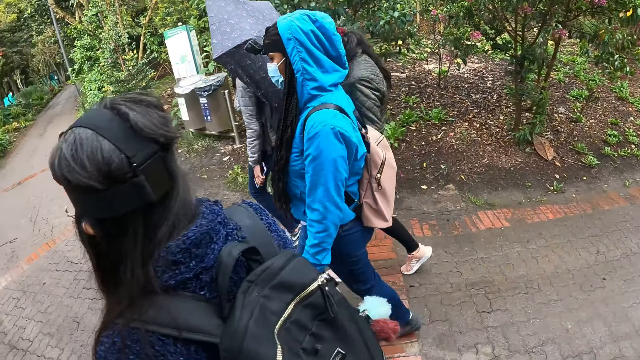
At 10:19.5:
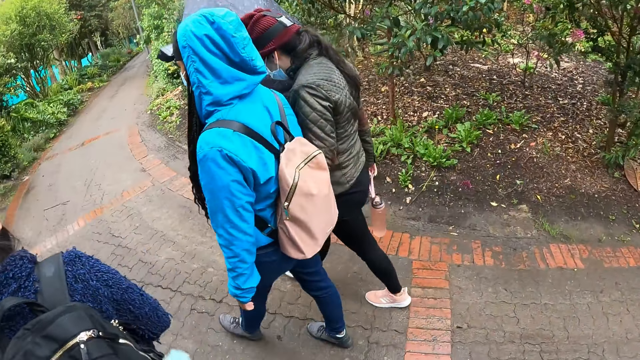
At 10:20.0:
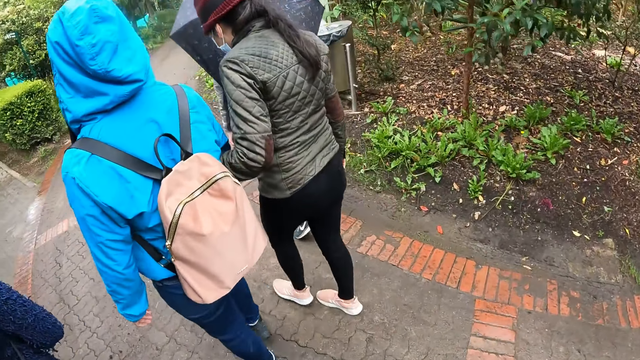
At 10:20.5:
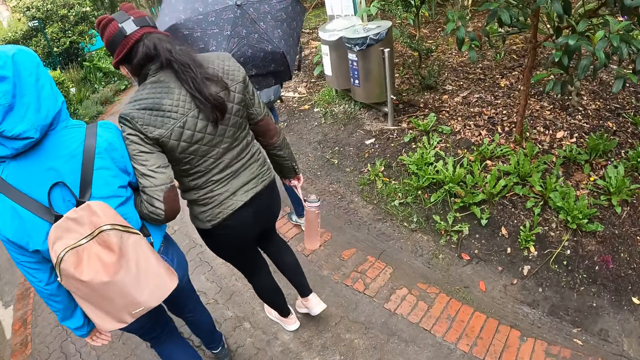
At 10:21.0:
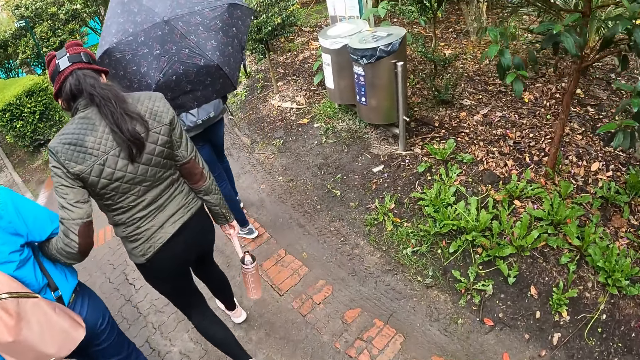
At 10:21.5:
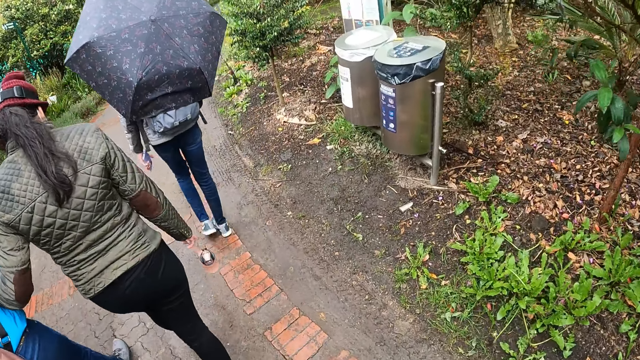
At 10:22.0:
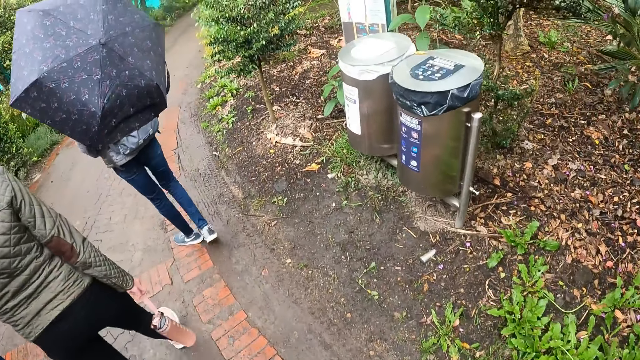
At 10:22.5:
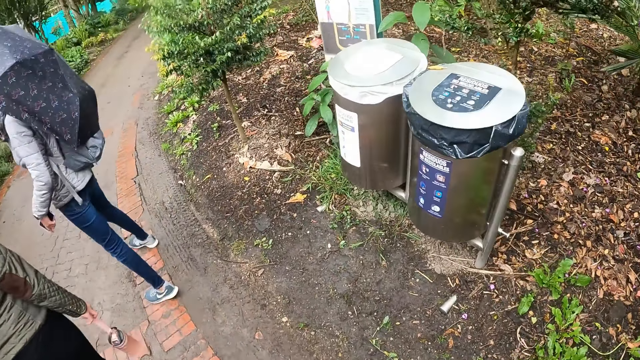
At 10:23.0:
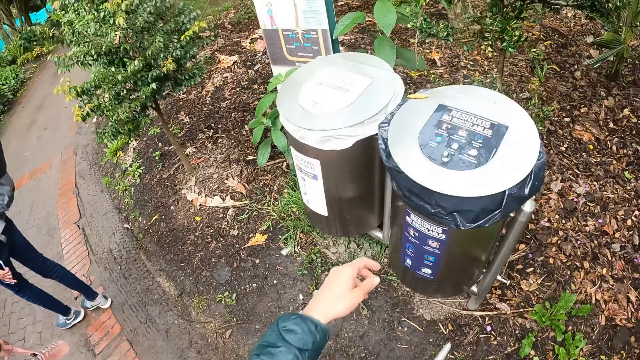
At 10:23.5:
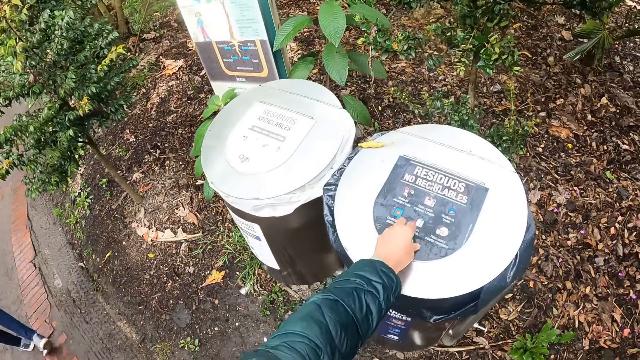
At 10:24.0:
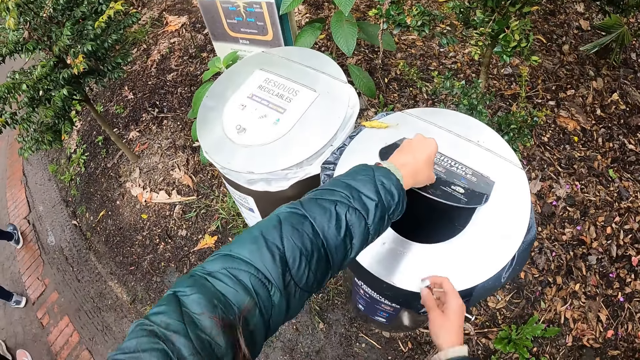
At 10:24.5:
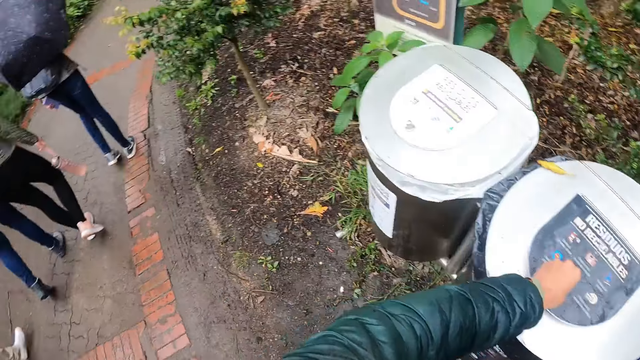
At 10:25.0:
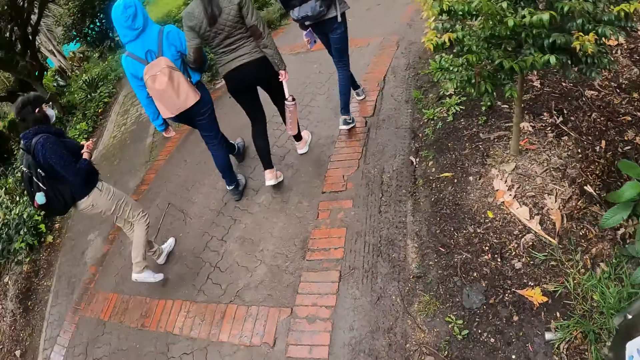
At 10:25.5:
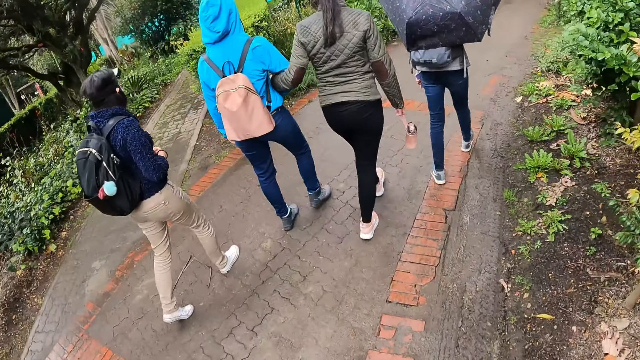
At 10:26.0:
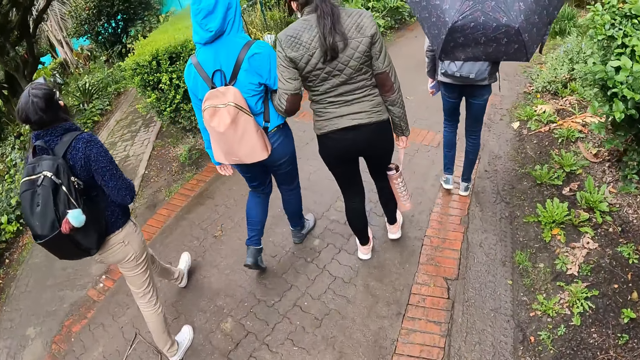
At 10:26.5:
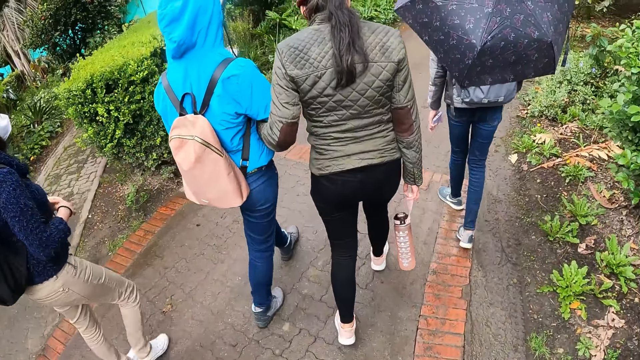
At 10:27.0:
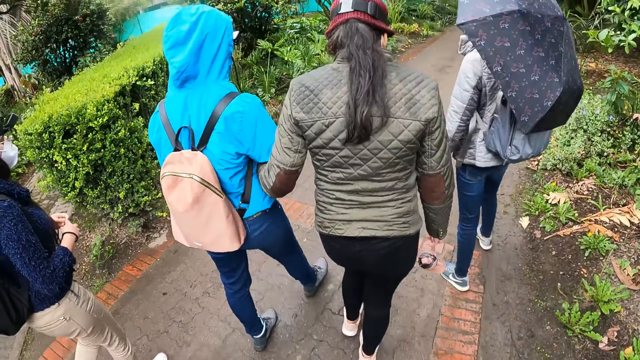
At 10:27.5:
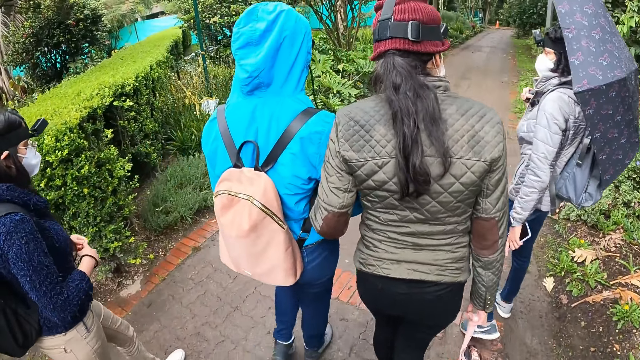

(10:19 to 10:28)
A woman, another woman, a third woman and a fourth woman walk past the camera wearer. The camera wearer opens a trash can with her left hand. She throws dirt inside the trash can with her right hand. She closes the trash can with her left hand. She walks behind the four women on the walkway.

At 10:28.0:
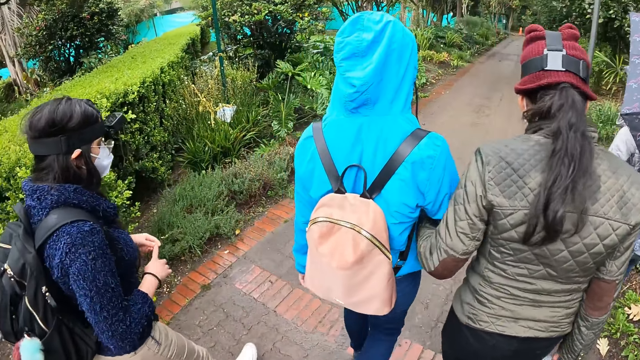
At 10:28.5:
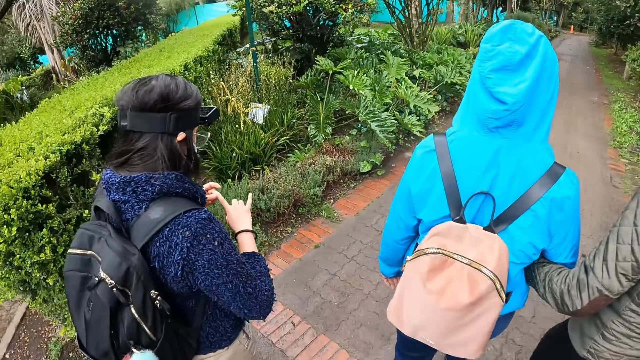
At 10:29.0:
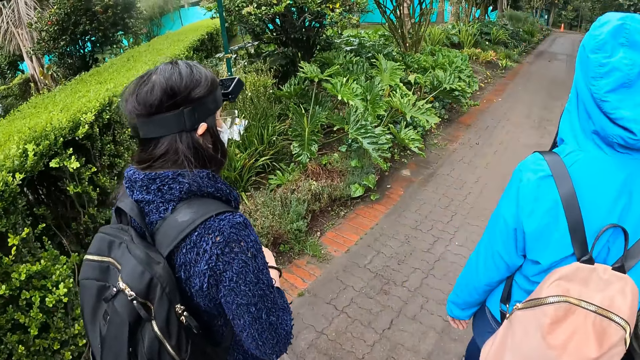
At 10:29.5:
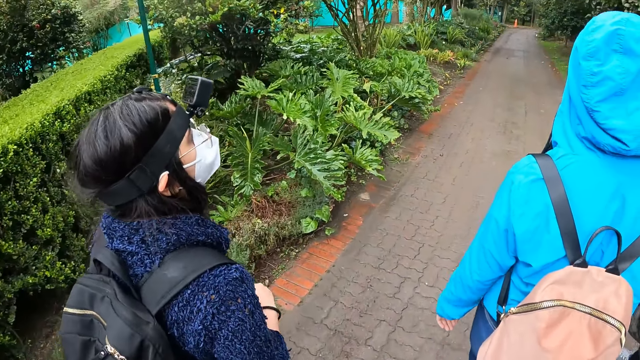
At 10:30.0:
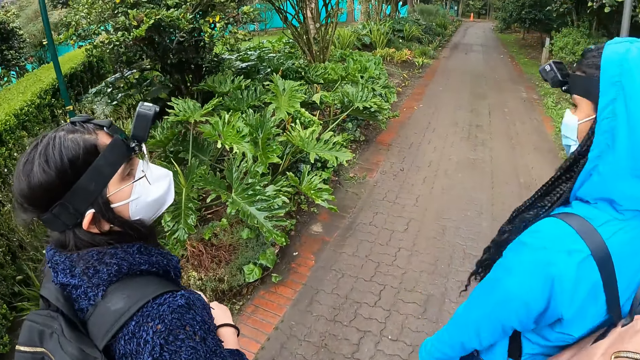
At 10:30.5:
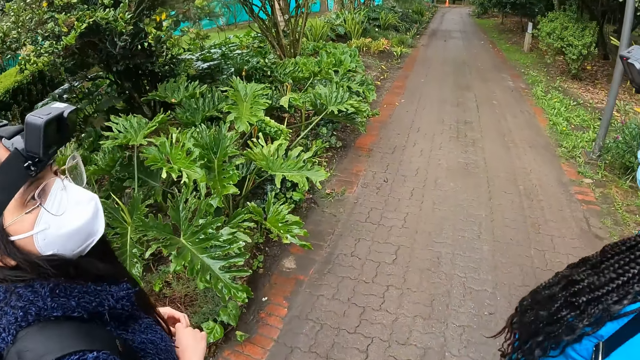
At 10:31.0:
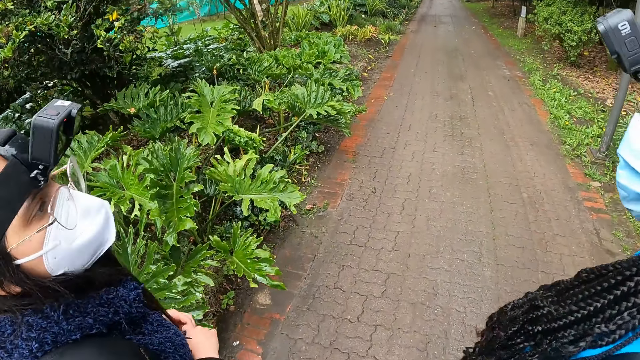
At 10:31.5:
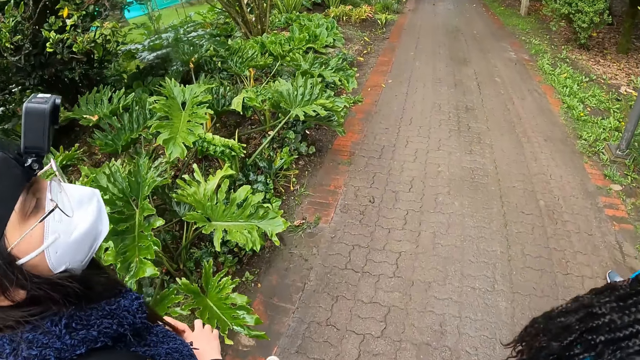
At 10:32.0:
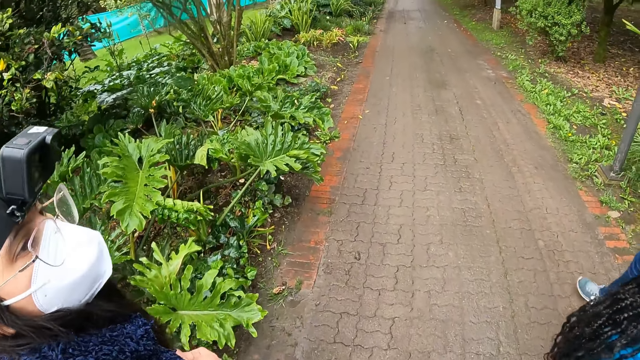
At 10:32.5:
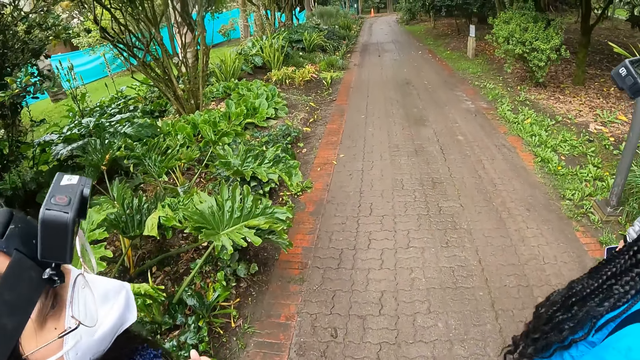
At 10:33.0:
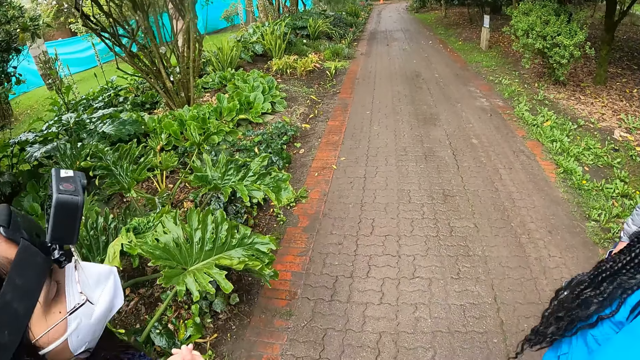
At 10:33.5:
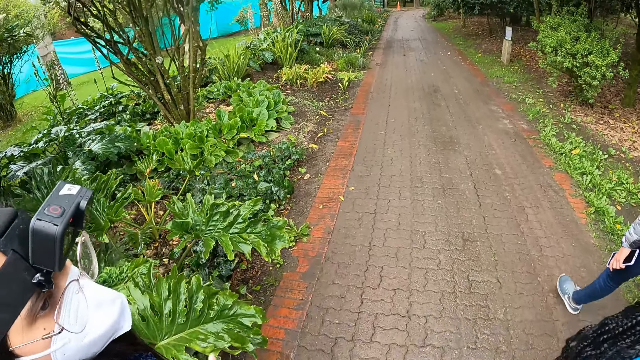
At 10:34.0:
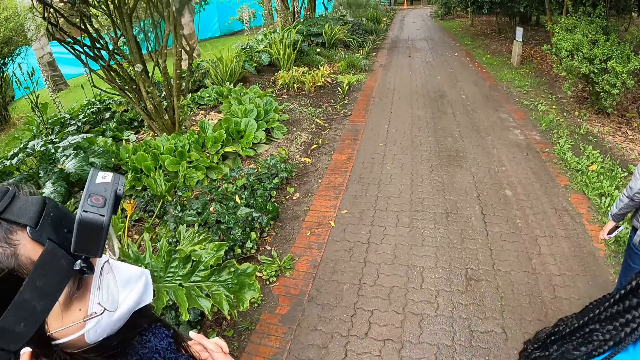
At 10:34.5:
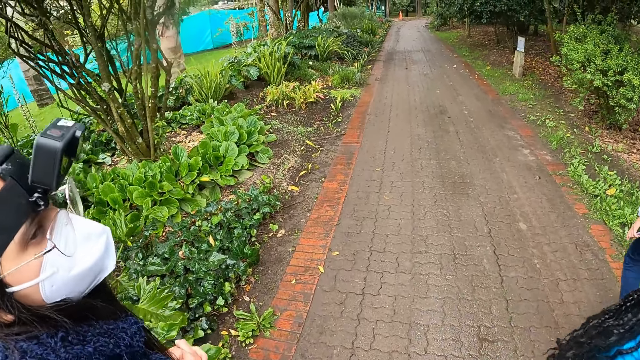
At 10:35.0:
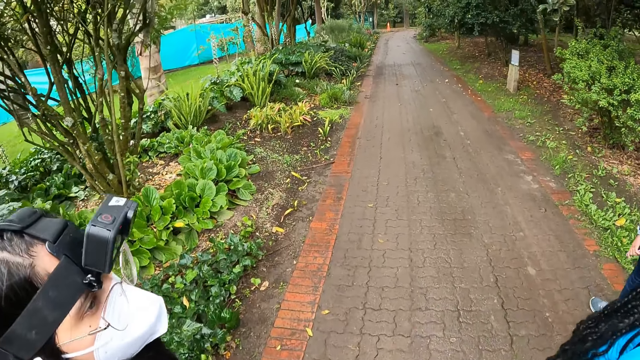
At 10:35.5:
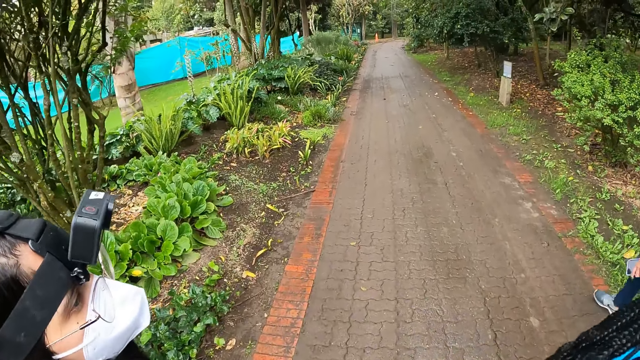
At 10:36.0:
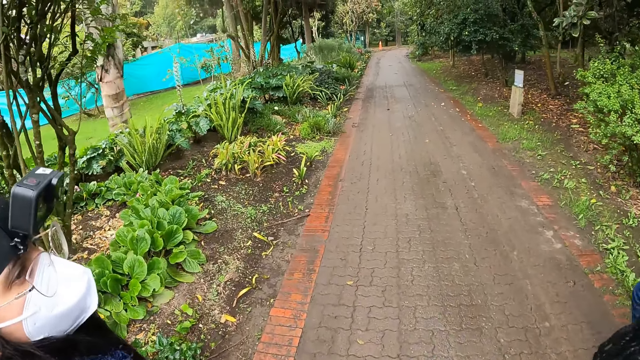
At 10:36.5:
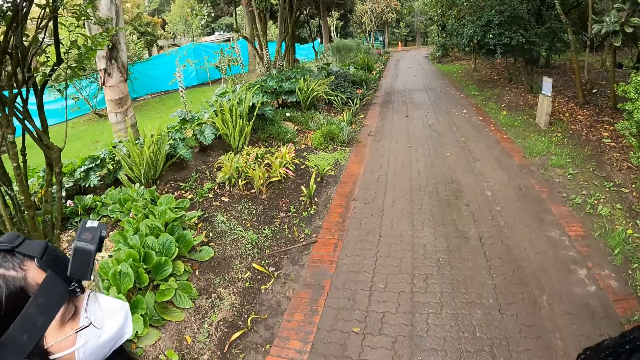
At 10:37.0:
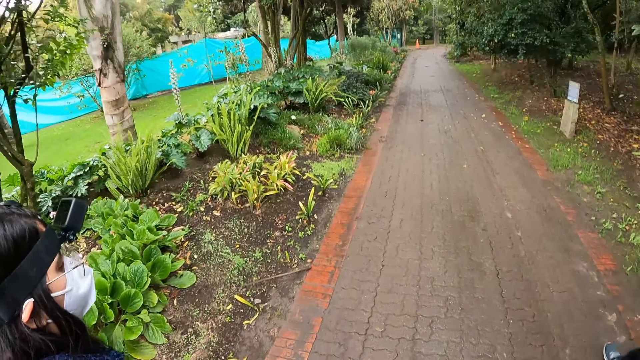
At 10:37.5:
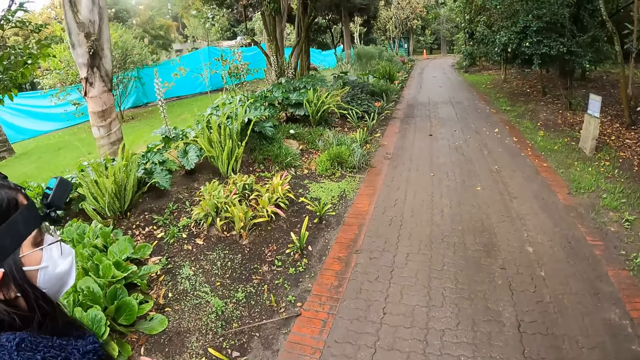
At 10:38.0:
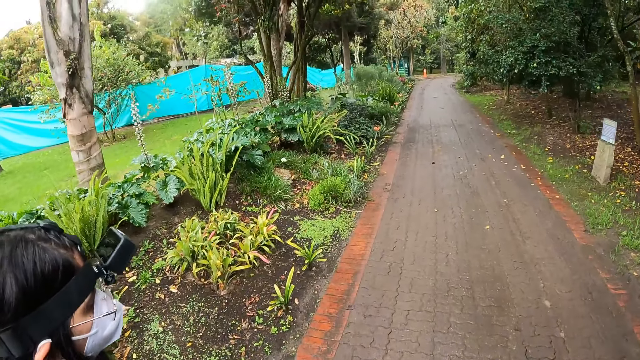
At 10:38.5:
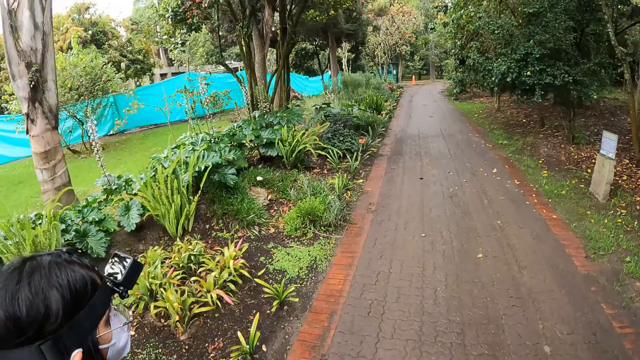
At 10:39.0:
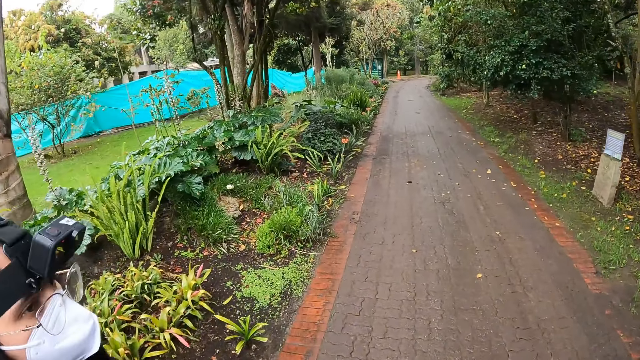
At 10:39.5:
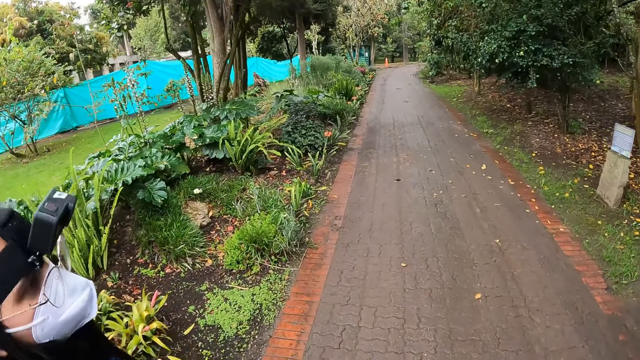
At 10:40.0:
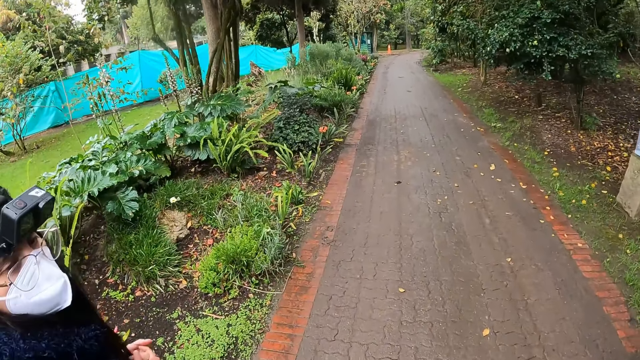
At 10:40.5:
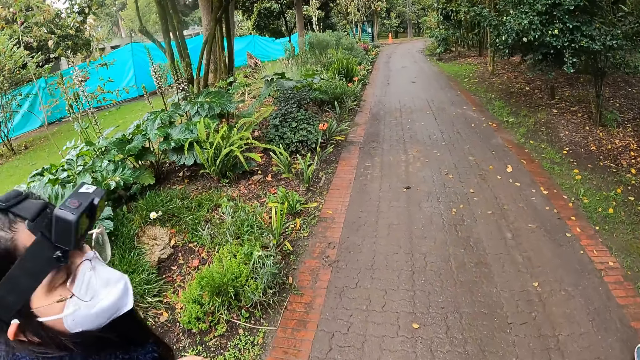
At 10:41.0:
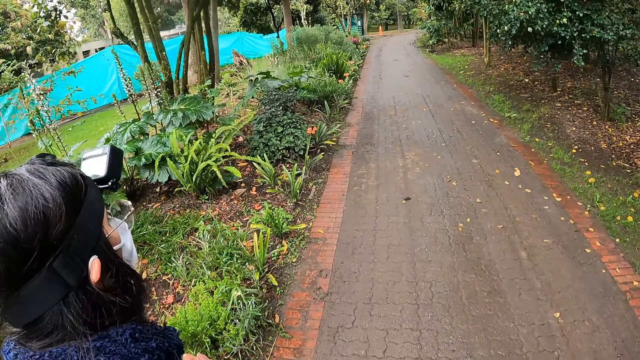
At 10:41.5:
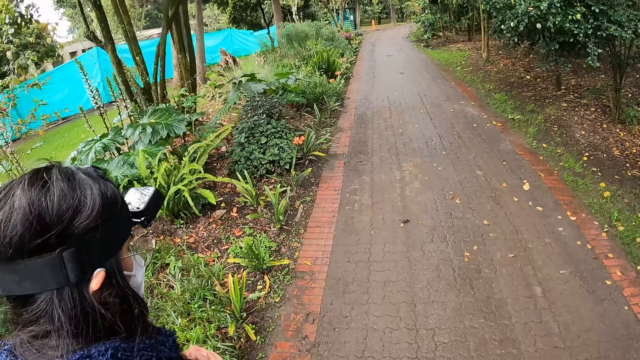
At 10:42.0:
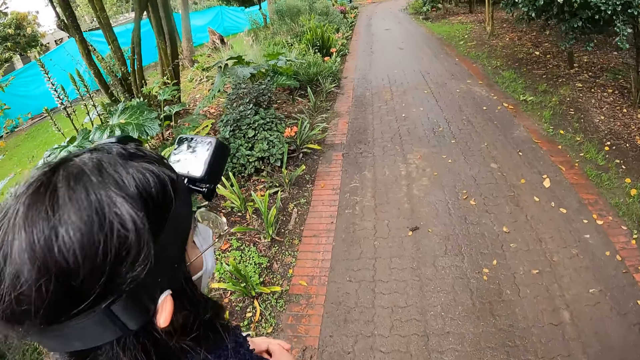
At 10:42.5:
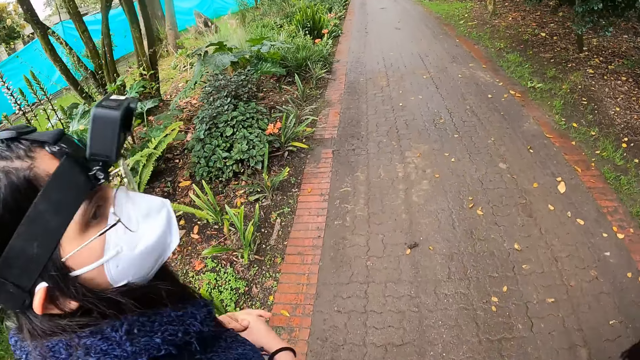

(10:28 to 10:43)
A woman holds her right finger with her left hand. The camera wearer looks at the woman. They walk on the pavement.
